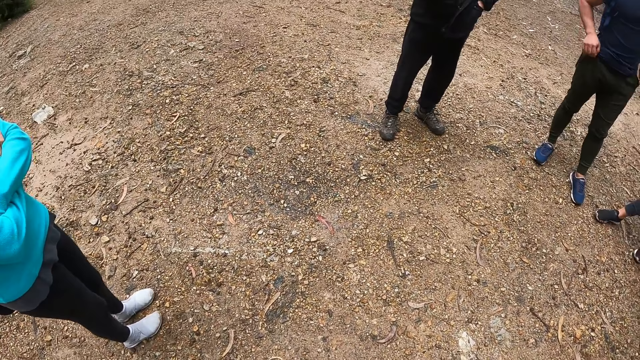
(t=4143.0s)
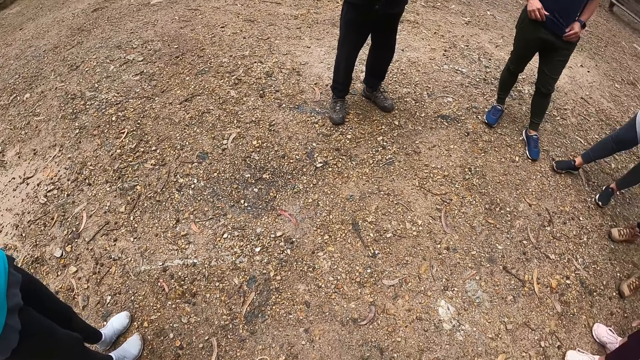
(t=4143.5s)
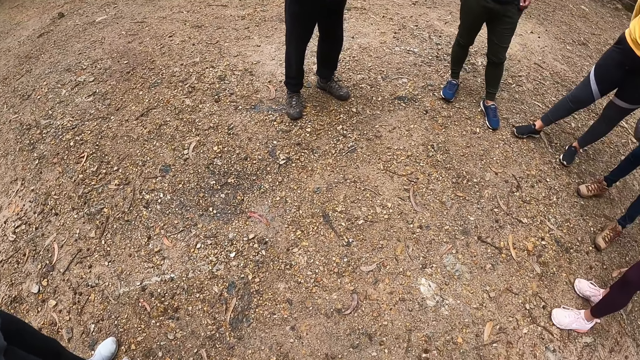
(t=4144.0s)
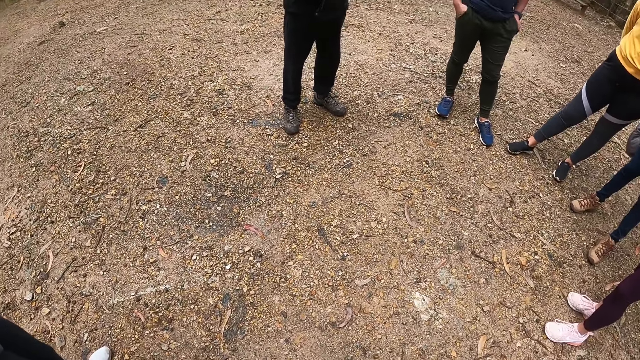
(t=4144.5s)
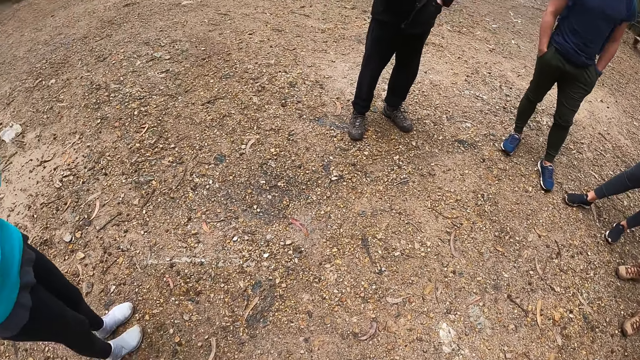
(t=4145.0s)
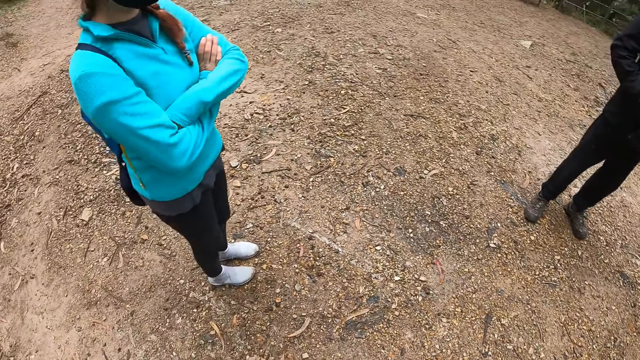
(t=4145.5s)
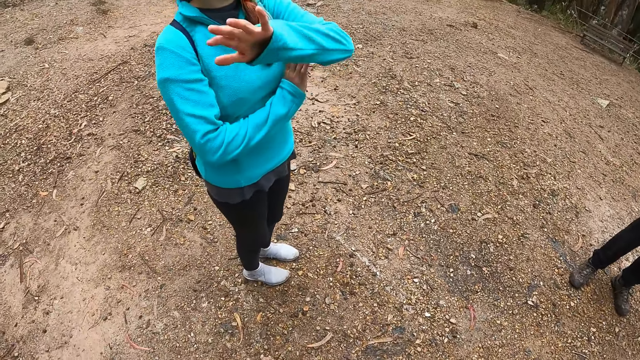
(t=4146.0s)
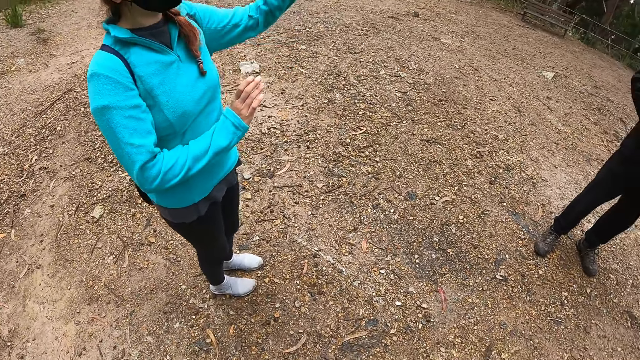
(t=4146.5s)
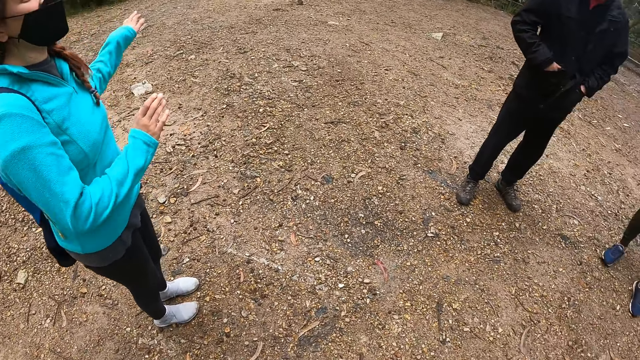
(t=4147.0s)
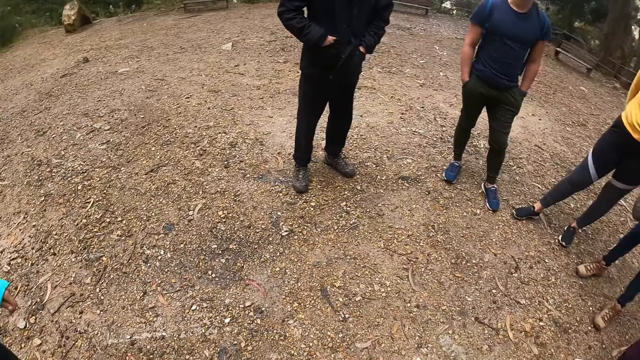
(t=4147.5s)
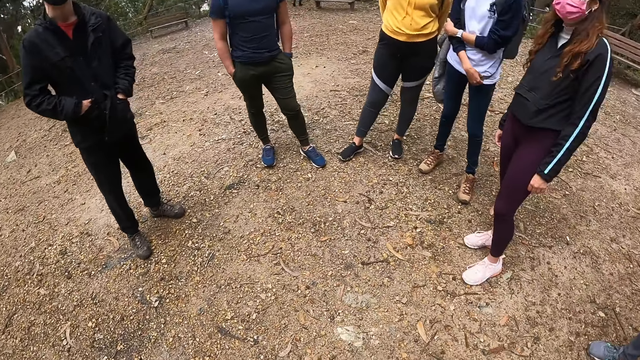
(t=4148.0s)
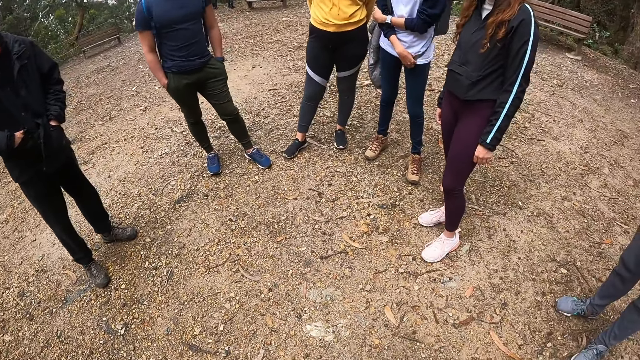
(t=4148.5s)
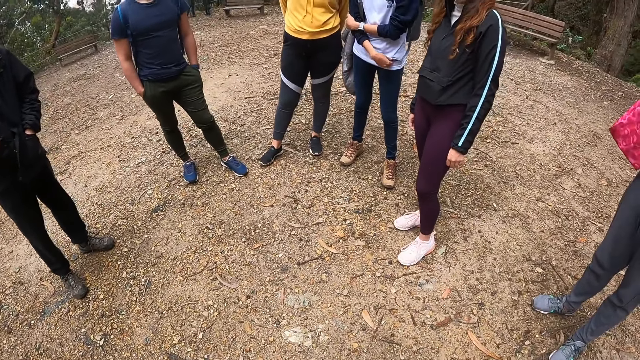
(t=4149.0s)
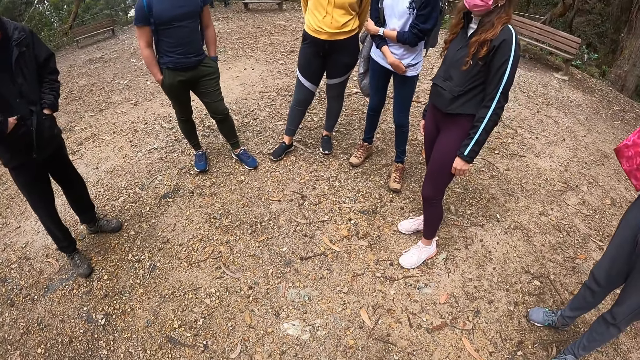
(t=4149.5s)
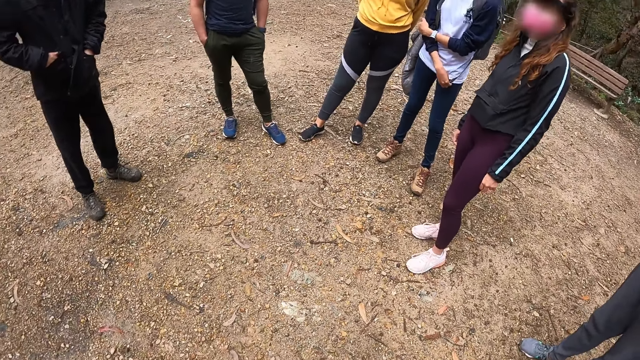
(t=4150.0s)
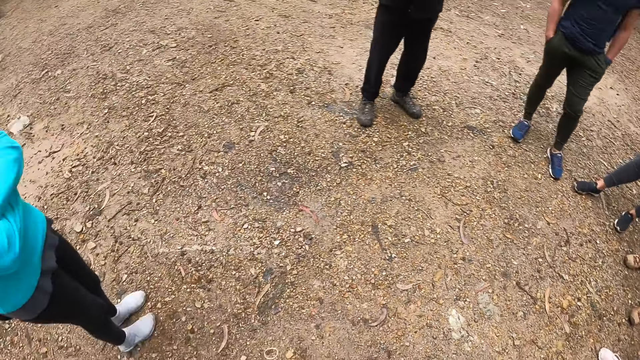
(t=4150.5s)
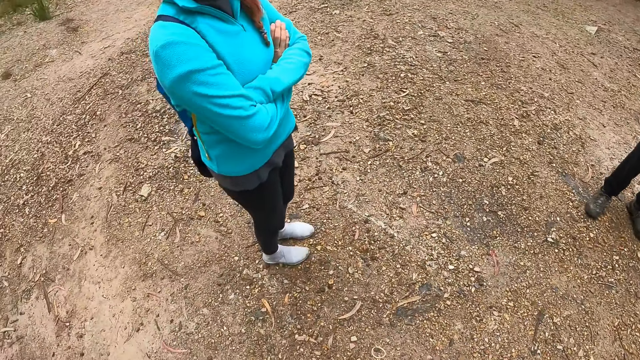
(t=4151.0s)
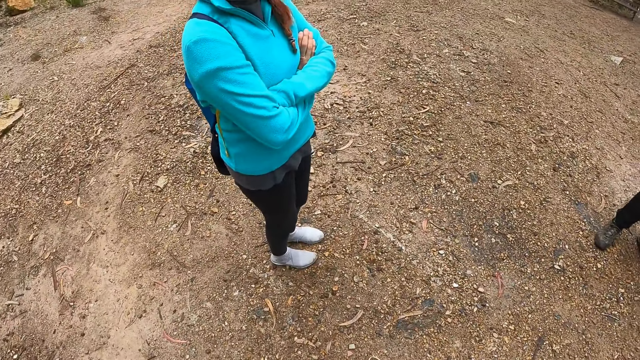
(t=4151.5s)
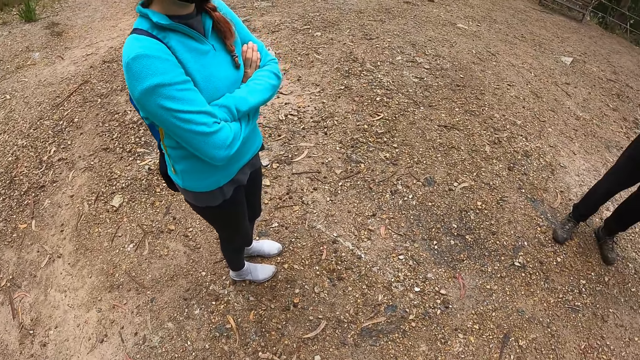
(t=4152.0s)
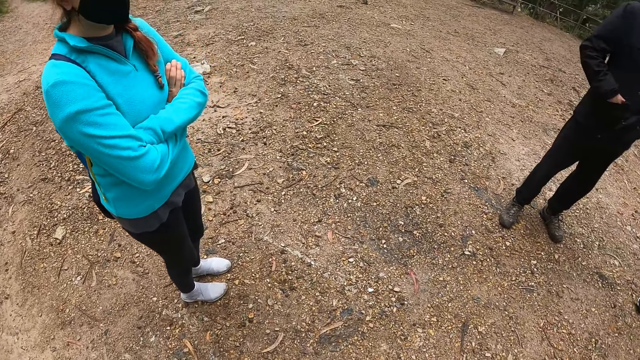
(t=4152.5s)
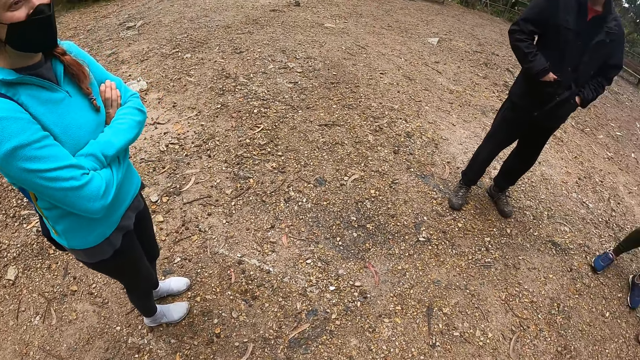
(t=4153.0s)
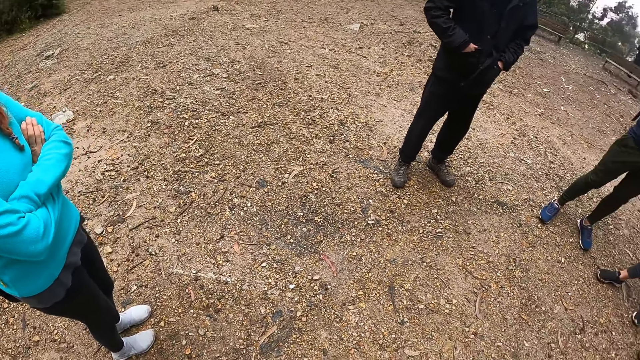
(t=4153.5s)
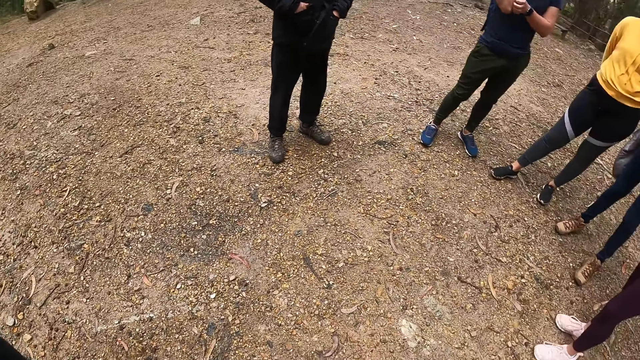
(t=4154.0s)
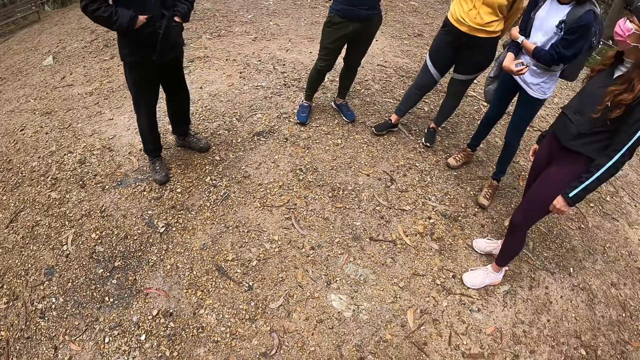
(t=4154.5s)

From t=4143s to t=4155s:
A woman waves her left hand. The woman gestures out with her hand. The camera wearer looks around the field.

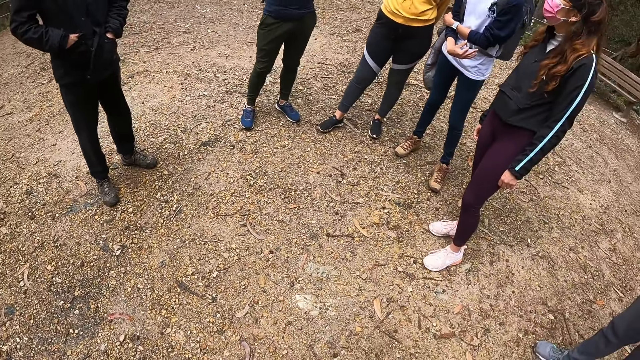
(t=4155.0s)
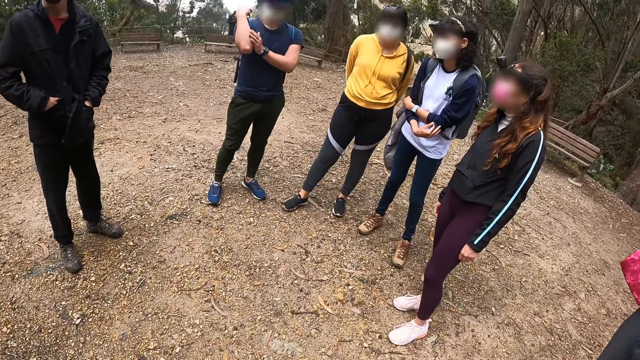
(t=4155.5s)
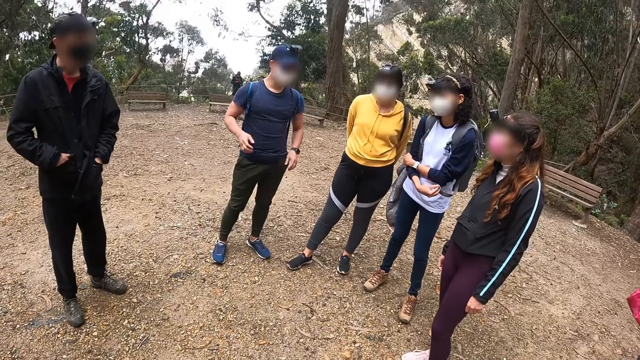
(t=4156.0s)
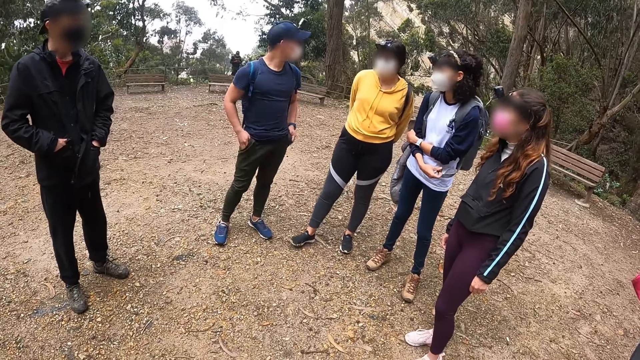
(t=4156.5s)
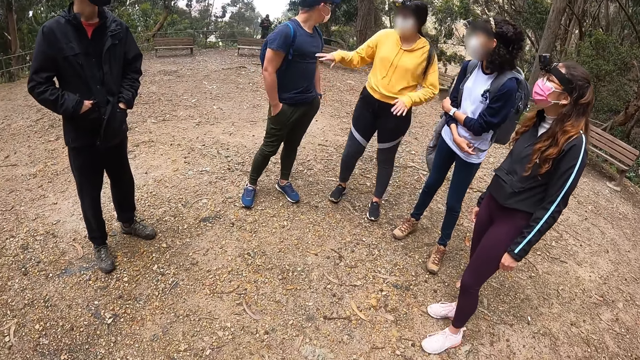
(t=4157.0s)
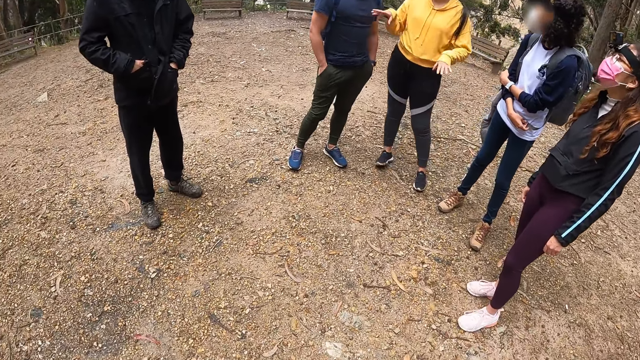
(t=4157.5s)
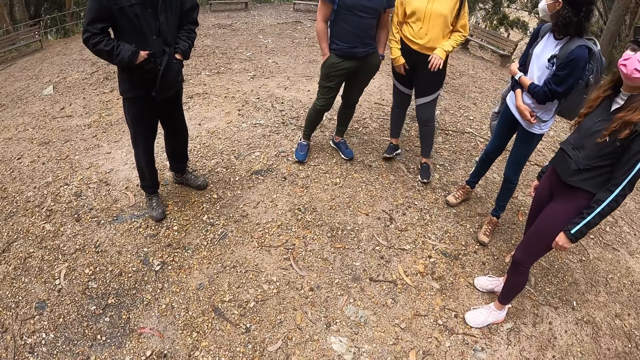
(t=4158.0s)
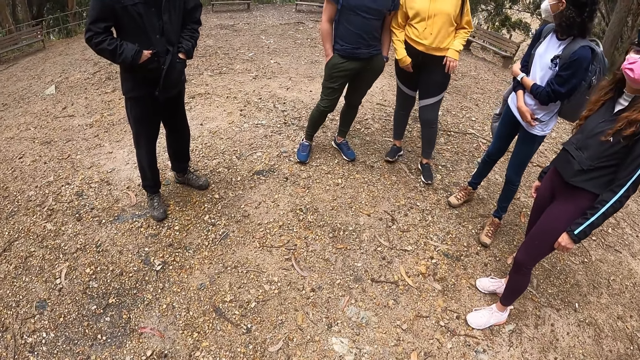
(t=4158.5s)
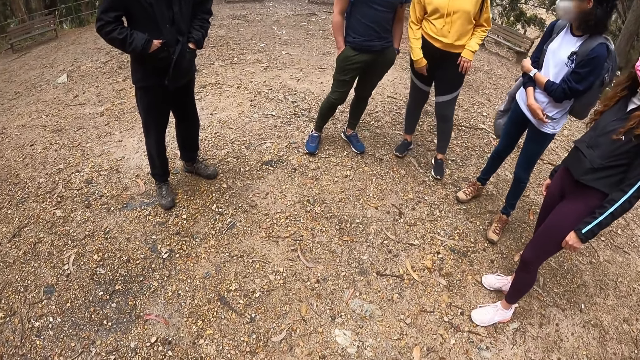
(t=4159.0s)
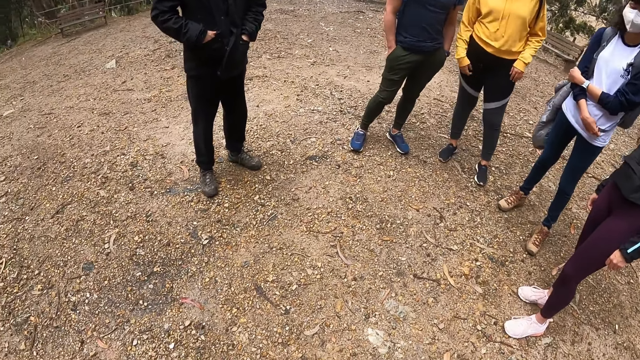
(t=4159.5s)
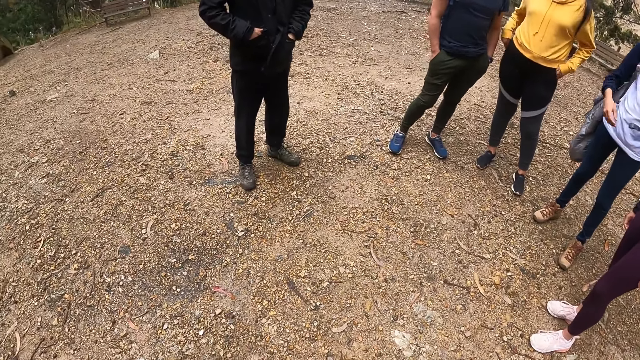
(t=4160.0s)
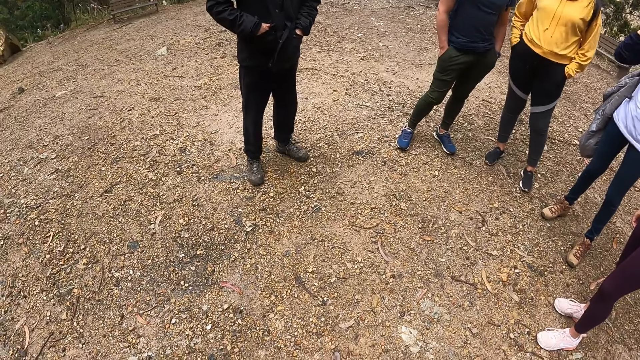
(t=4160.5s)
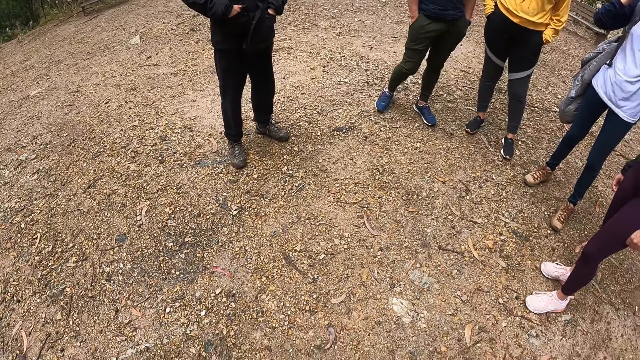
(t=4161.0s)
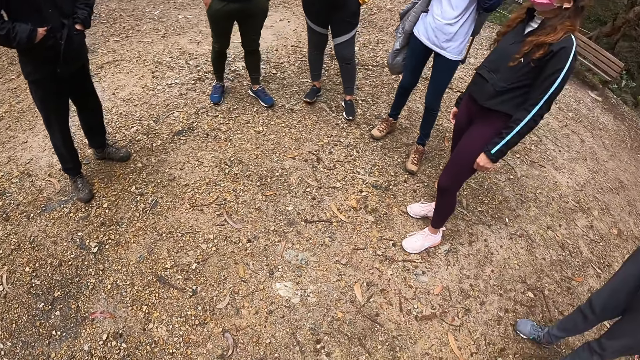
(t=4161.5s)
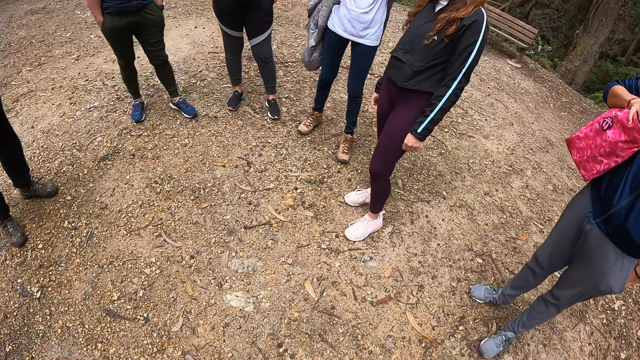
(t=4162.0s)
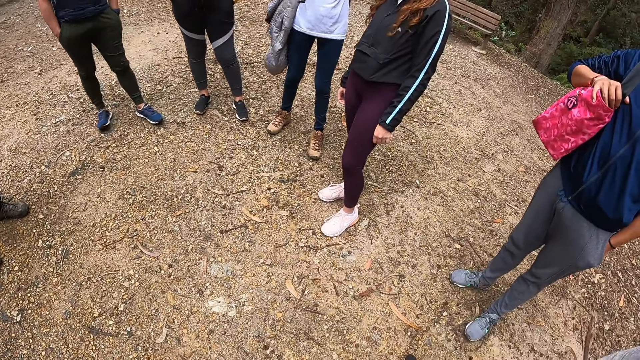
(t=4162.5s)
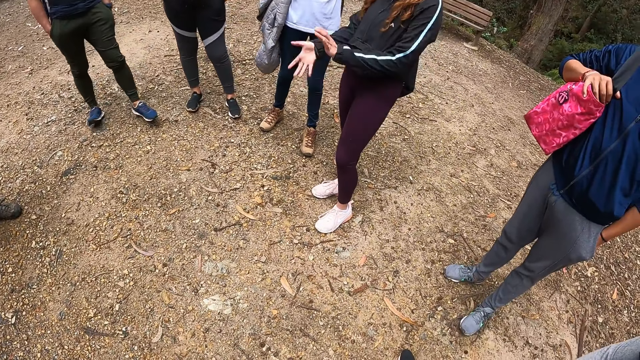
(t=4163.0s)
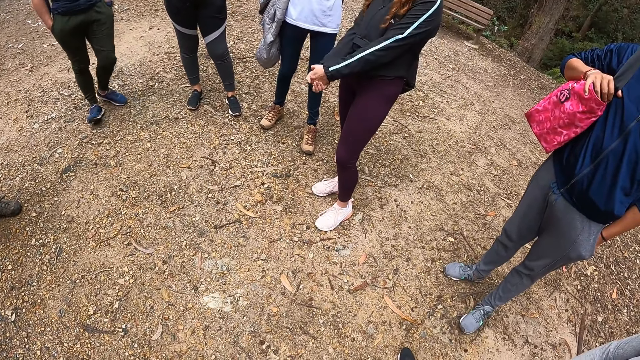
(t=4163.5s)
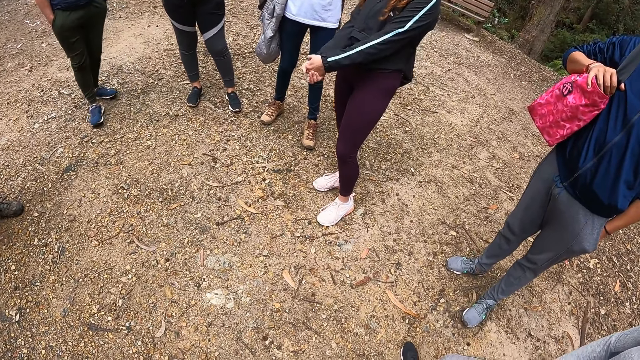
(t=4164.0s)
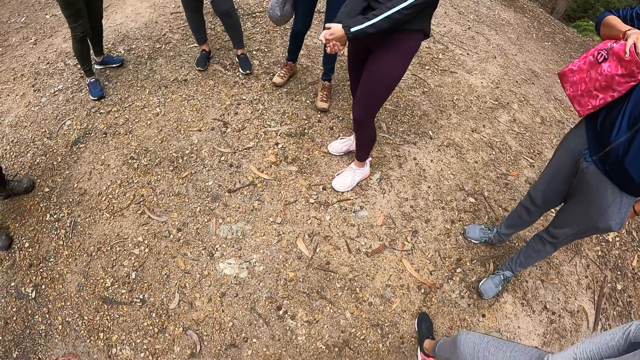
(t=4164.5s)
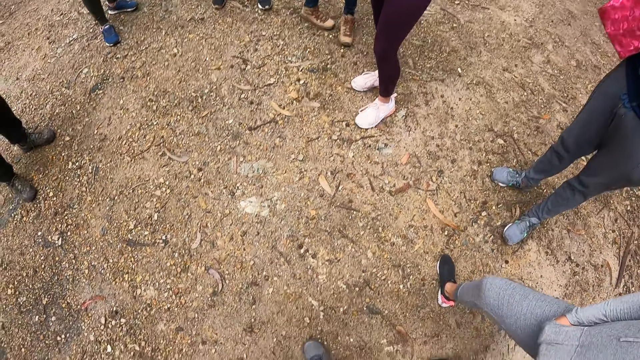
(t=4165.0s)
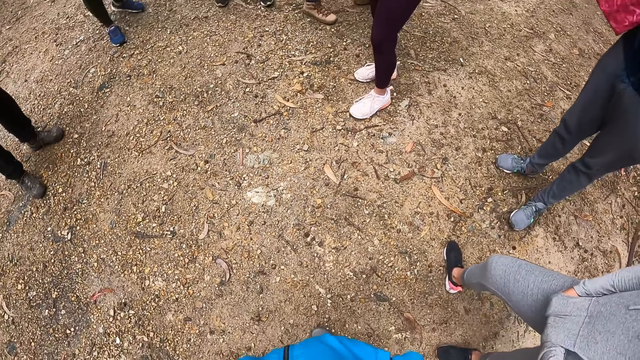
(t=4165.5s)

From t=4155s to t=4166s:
A lady gestures out with her hand. The camera wearer looks around the field. Another lady gestures out with her hand.
